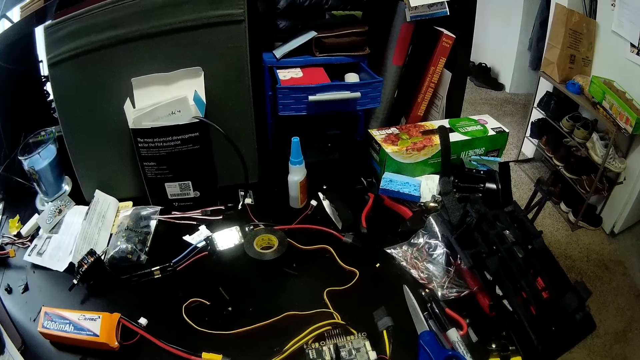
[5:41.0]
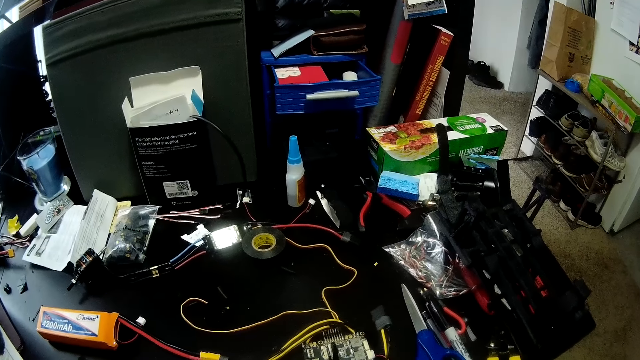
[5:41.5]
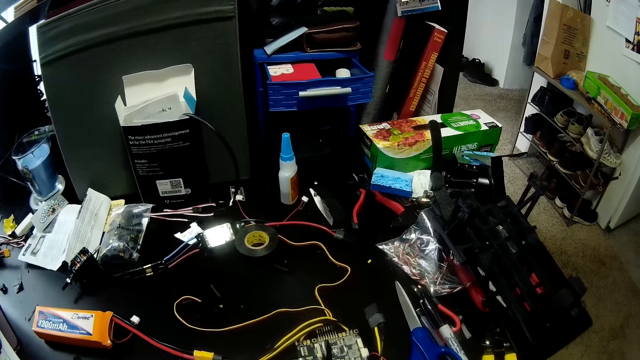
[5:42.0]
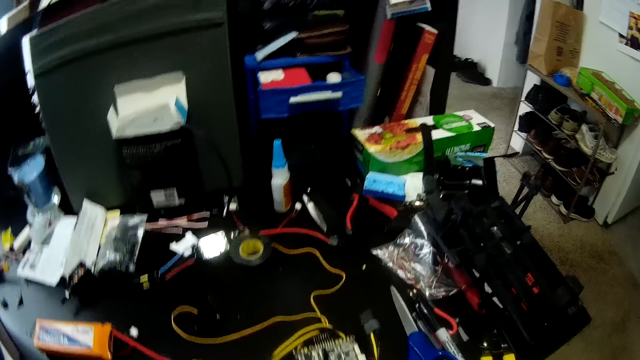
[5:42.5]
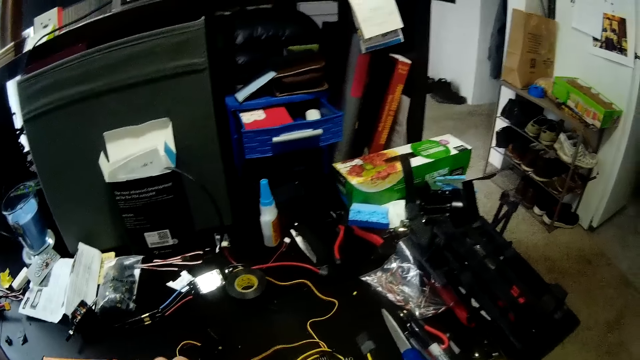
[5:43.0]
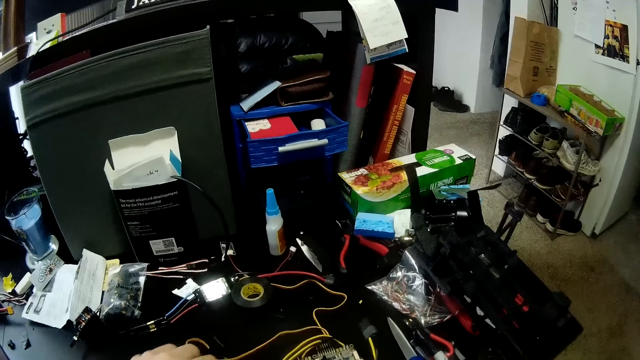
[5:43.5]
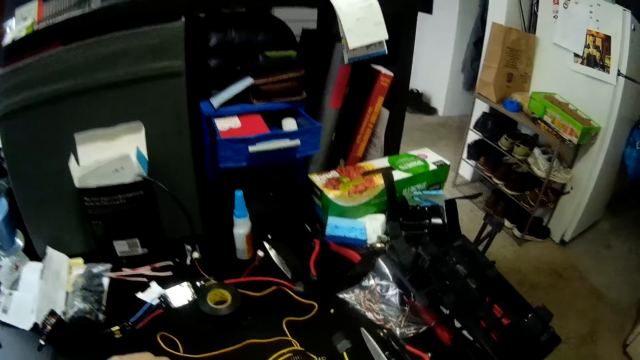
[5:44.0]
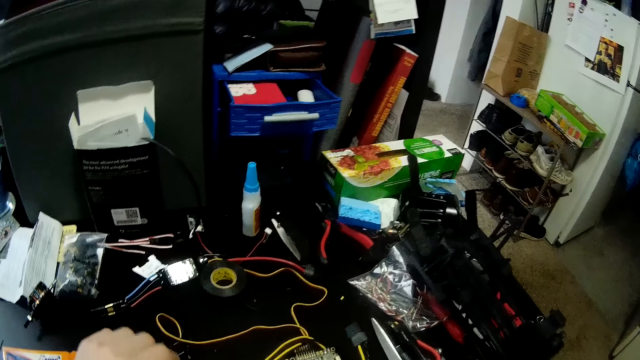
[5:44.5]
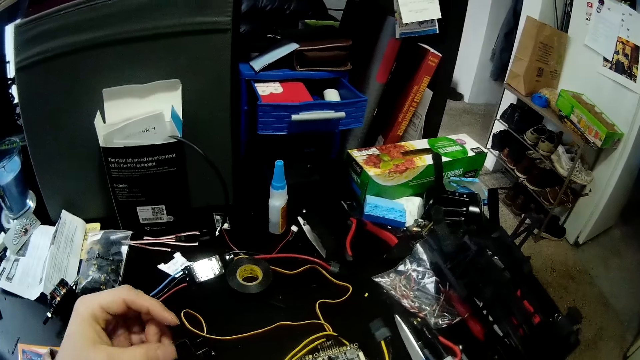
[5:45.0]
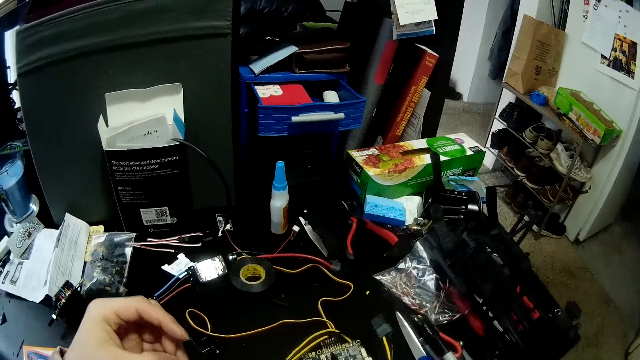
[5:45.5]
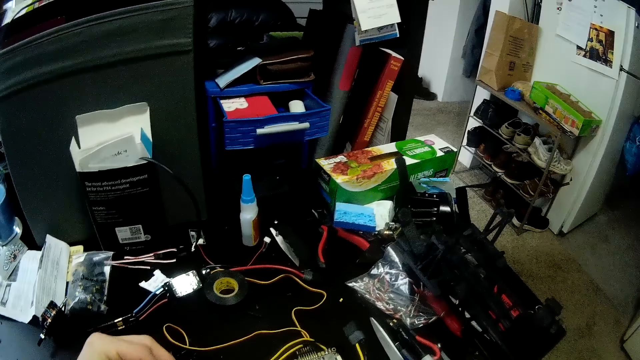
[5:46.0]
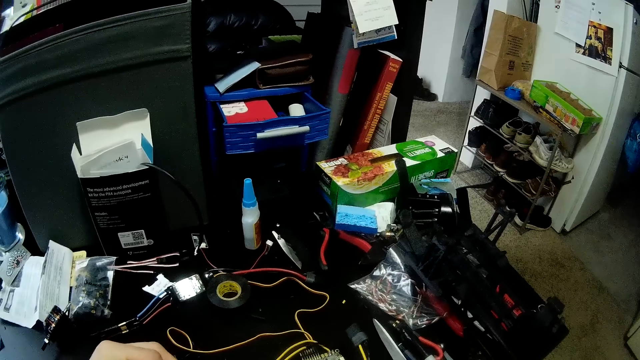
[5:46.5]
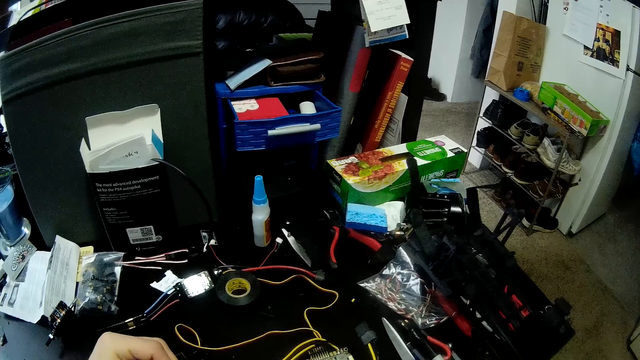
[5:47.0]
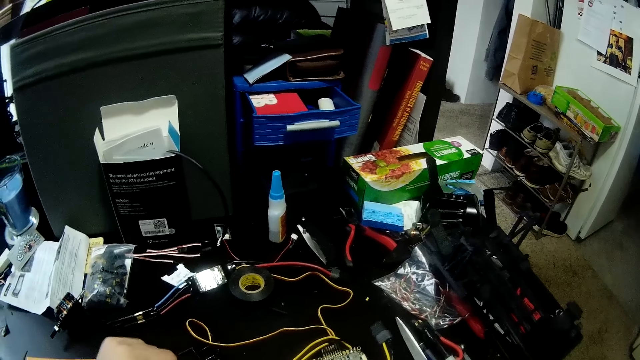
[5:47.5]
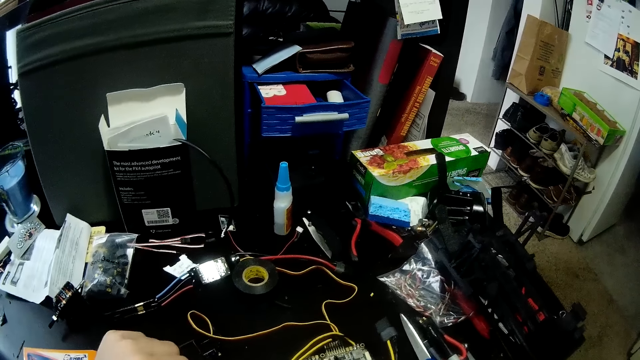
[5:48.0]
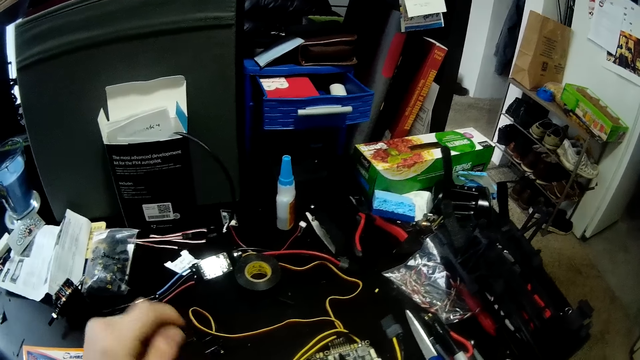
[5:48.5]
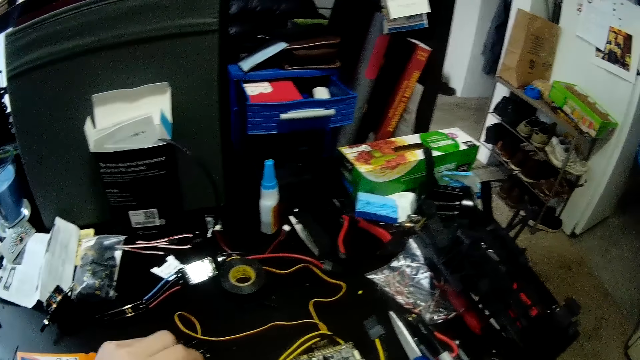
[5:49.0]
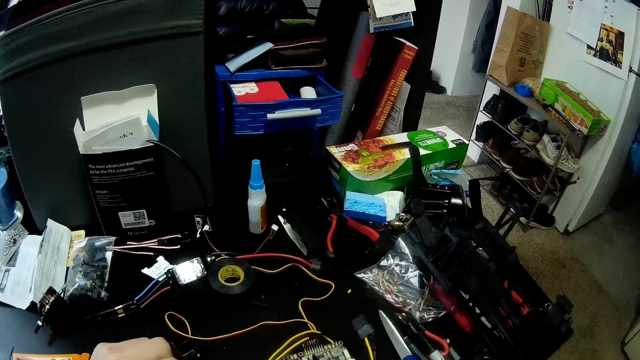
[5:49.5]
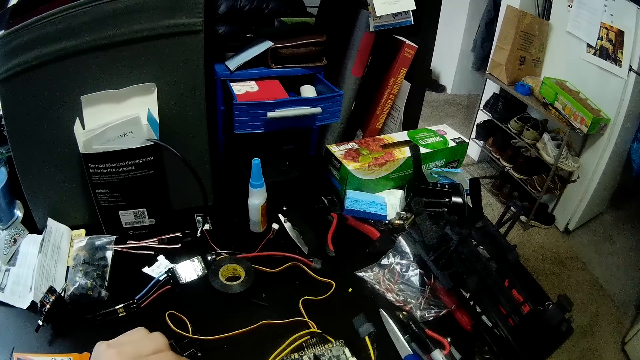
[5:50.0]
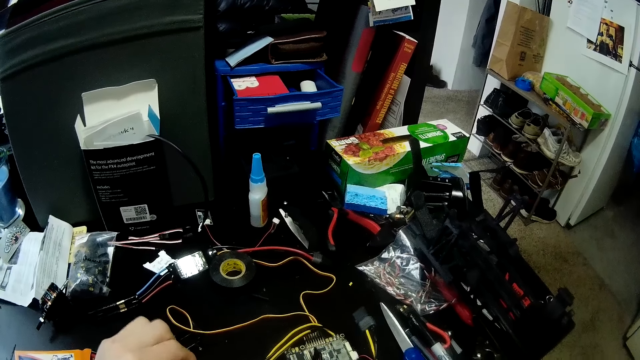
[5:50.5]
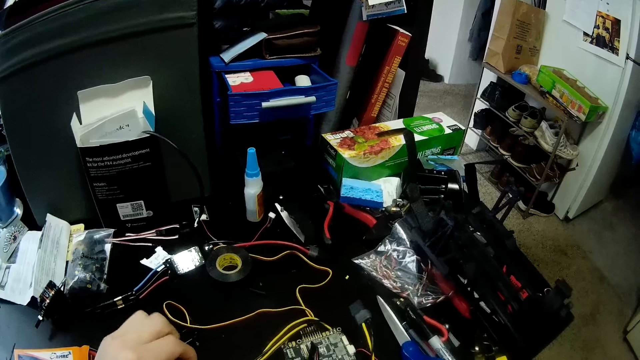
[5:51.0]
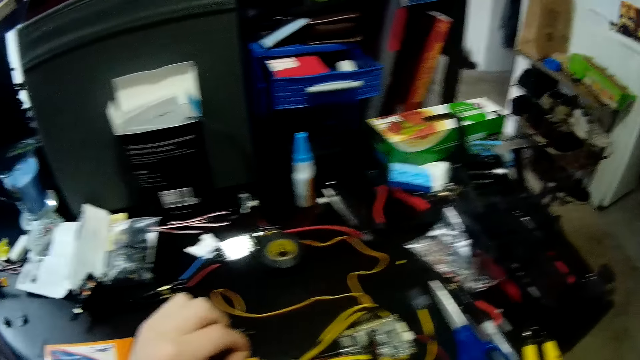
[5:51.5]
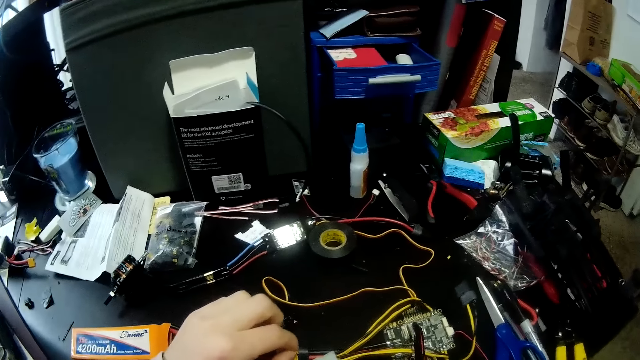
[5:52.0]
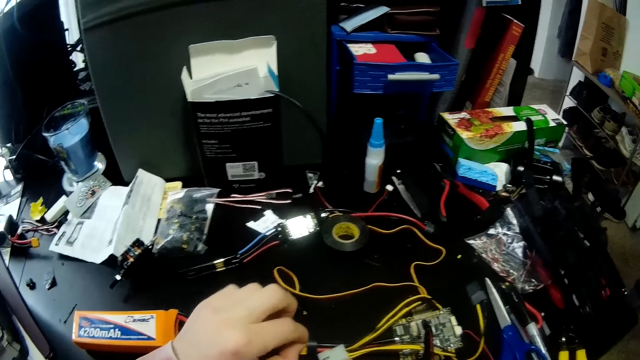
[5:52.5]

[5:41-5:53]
The camera wearer moves something. They tap the cable on the table.

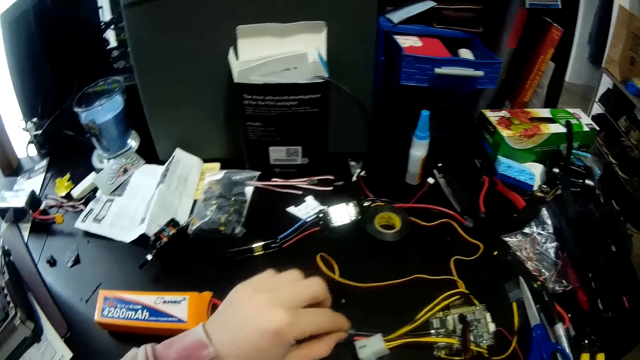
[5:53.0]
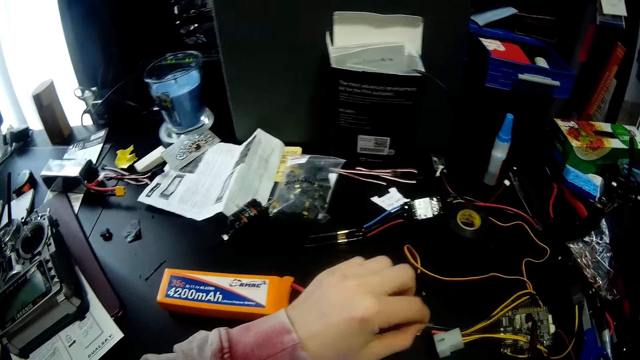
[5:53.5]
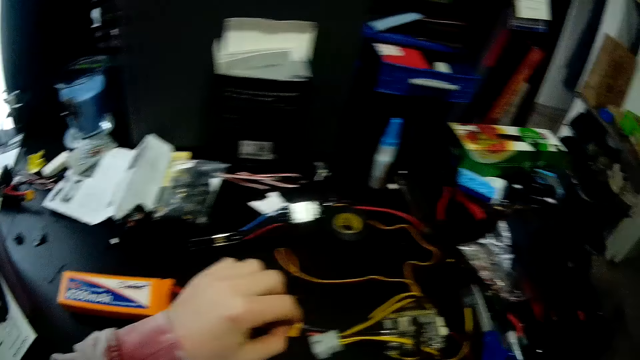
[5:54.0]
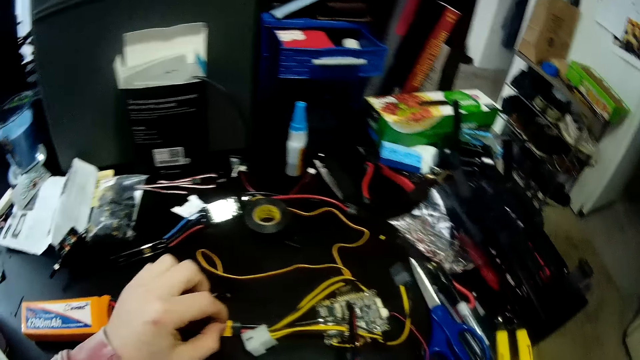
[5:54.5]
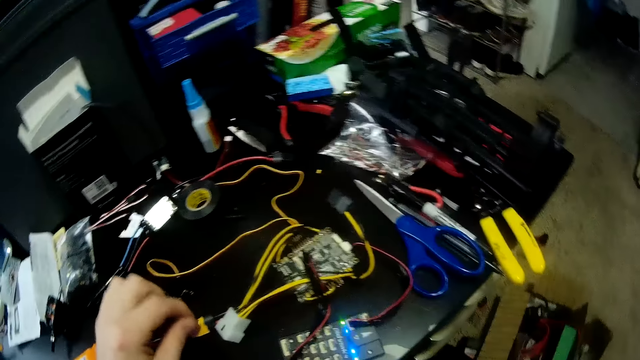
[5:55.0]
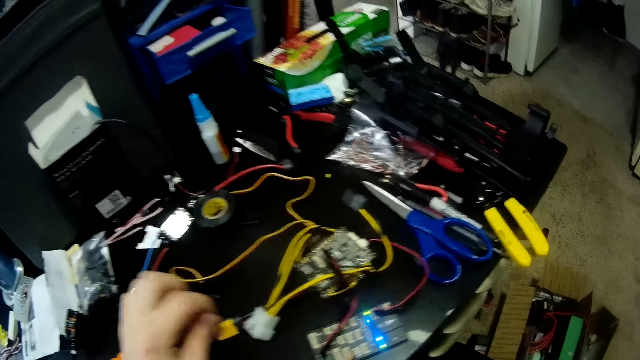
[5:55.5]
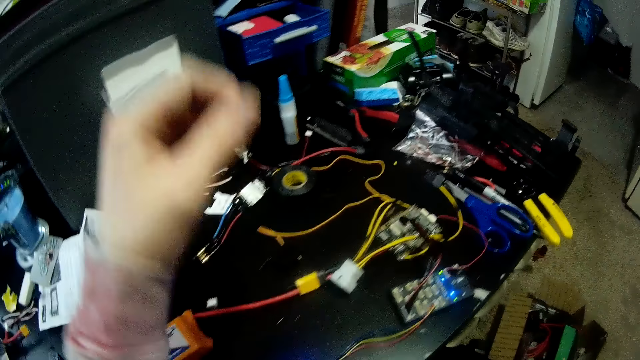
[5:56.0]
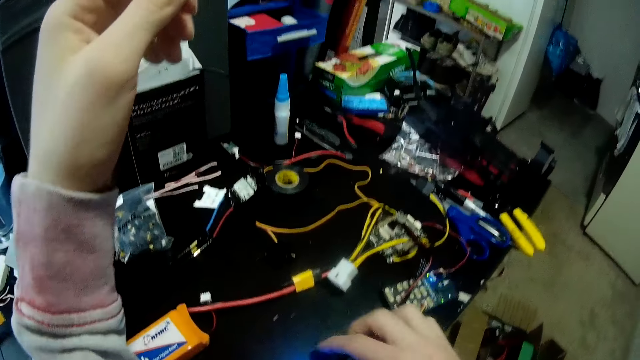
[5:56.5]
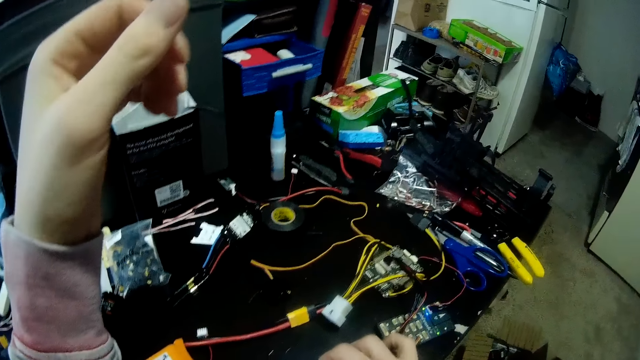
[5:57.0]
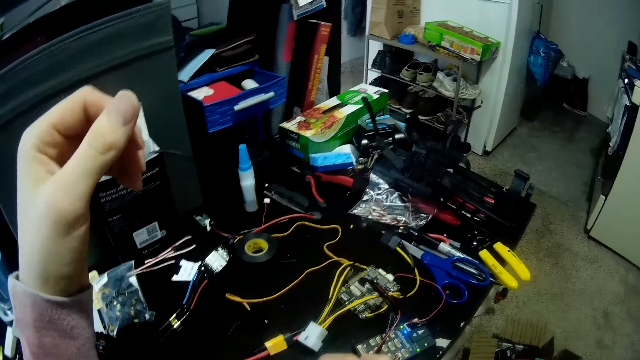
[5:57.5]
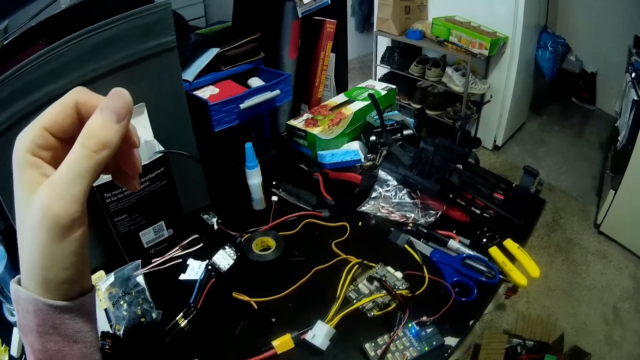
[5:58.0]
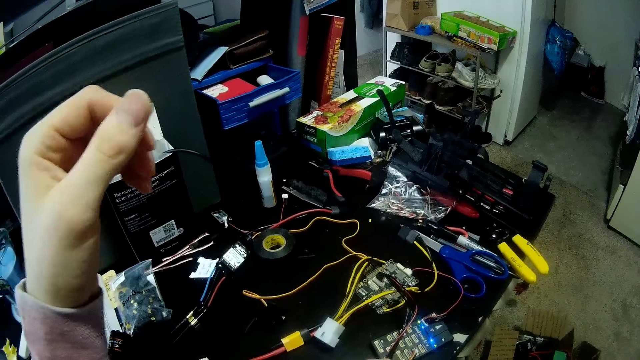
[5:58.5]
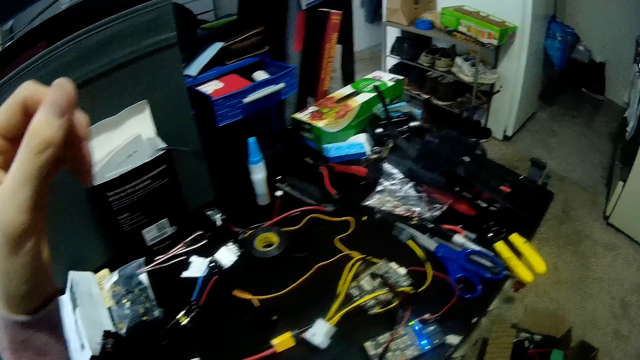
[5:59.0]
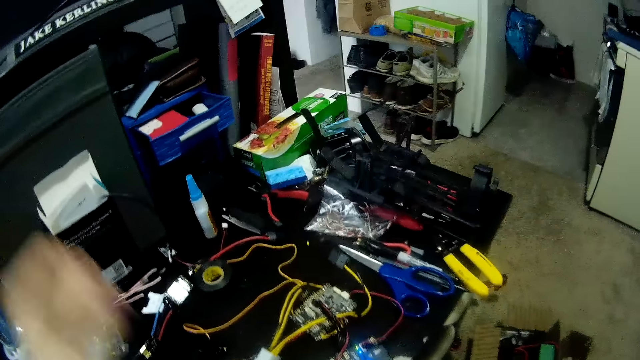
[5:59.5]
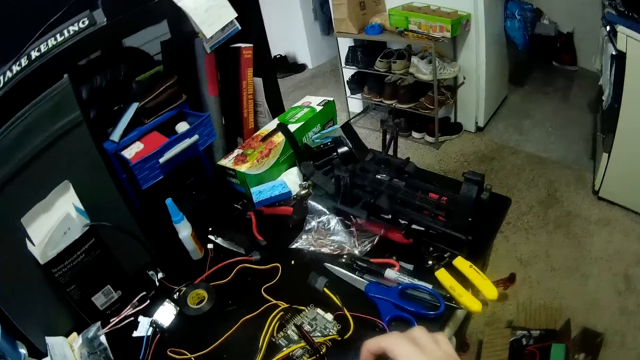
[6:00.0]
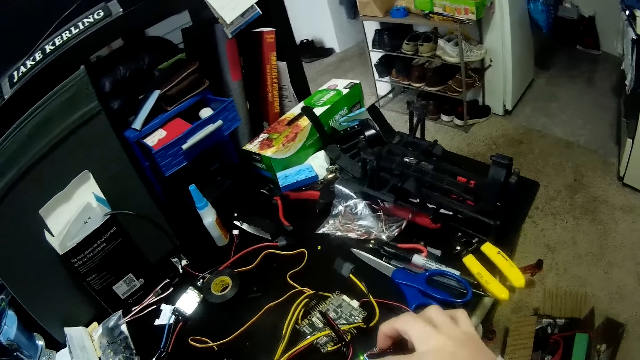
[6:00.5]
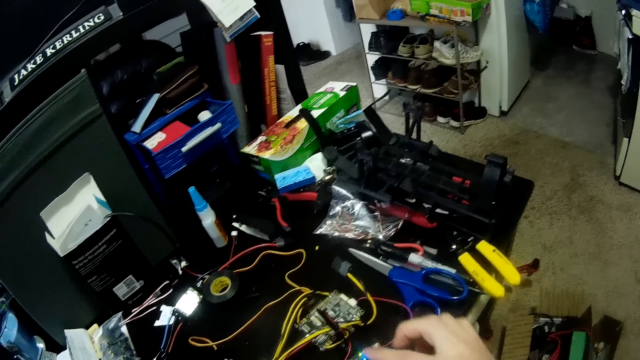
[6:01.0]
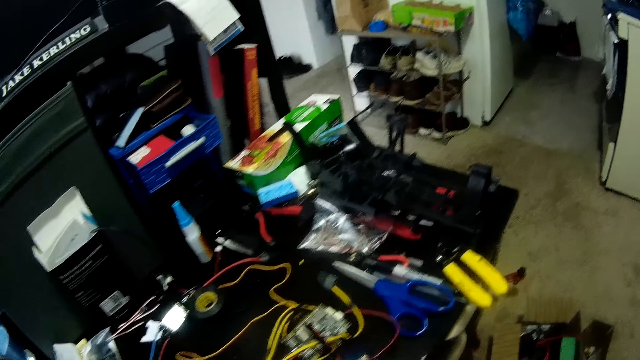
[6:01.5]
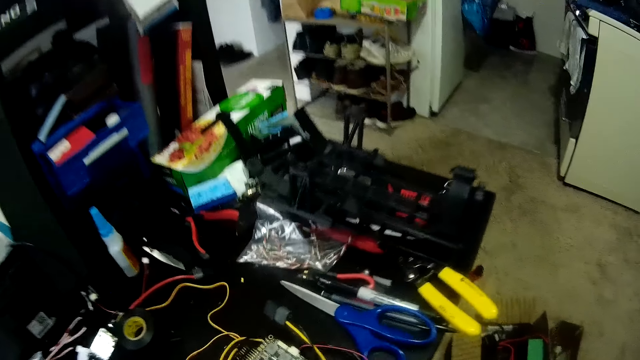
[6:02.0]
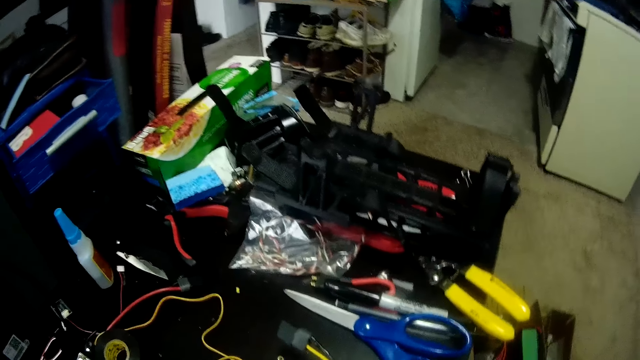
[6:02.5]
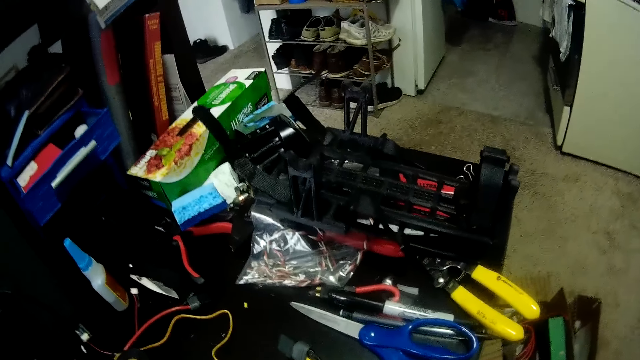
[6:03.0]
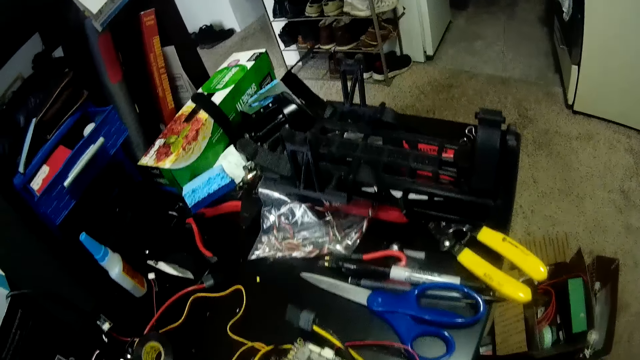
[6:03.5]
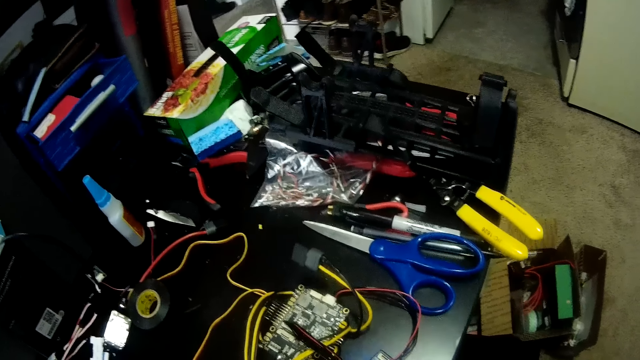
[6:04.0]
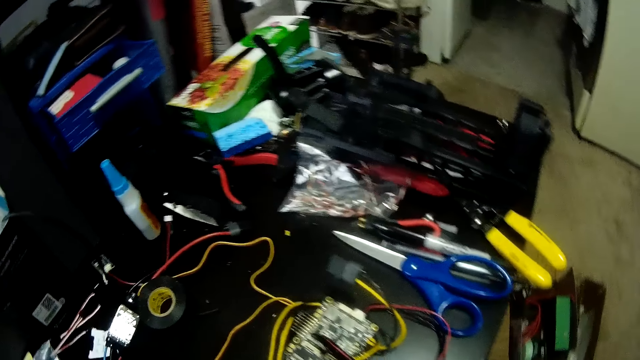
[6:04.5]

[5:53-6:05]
The camera wearer touches a wire. They lift a hand. They move the wire. They touch the circuit board on the table.
